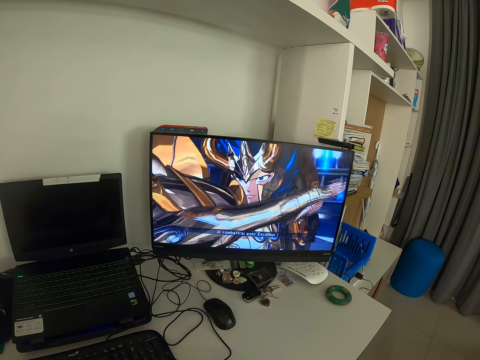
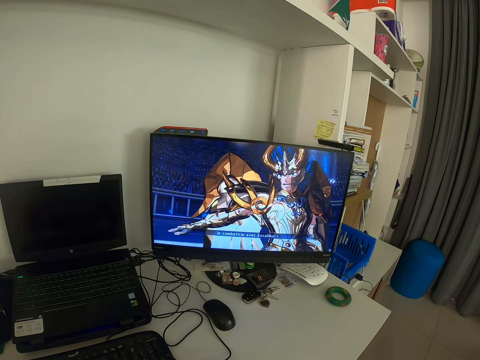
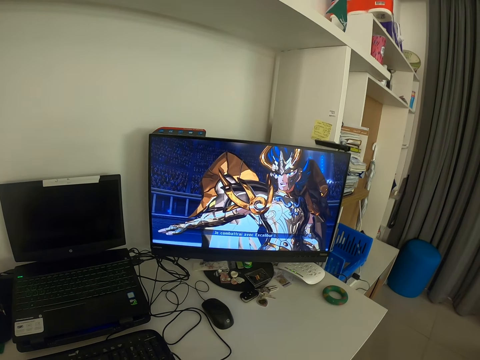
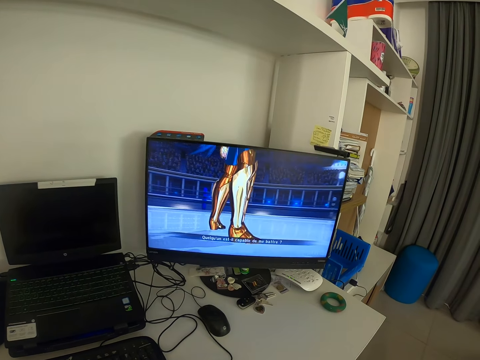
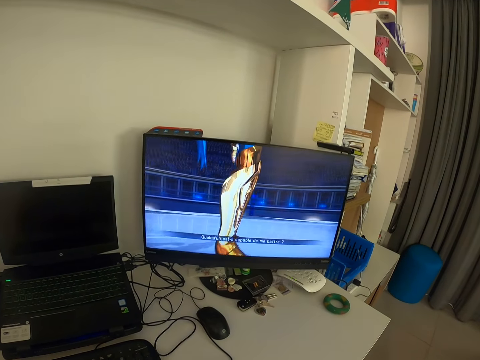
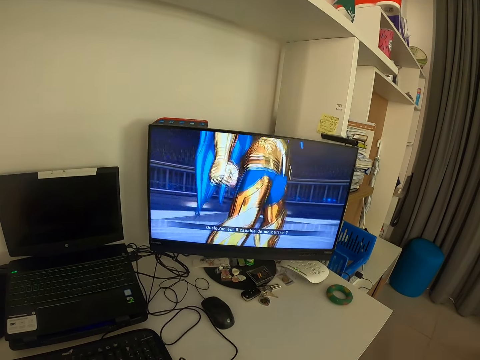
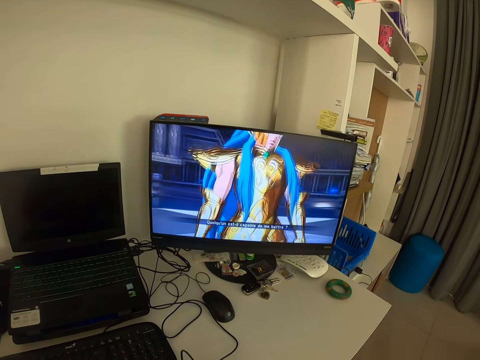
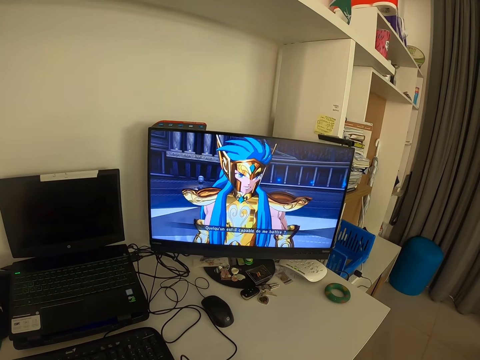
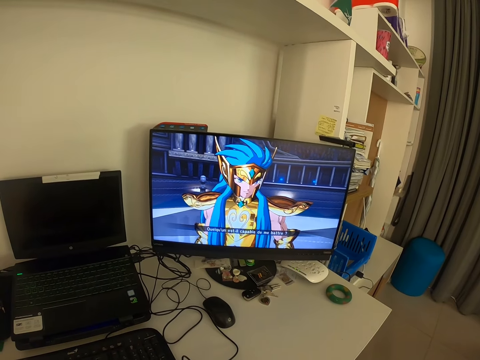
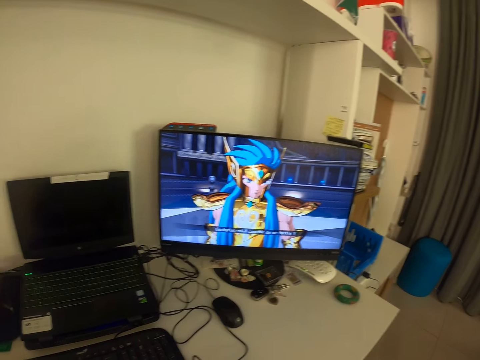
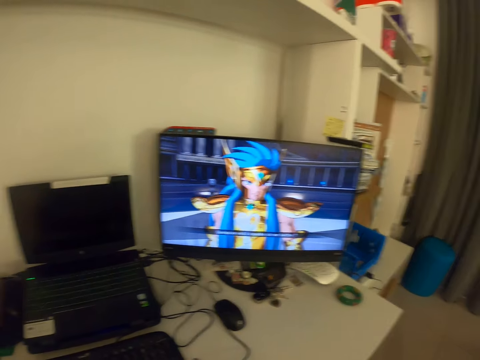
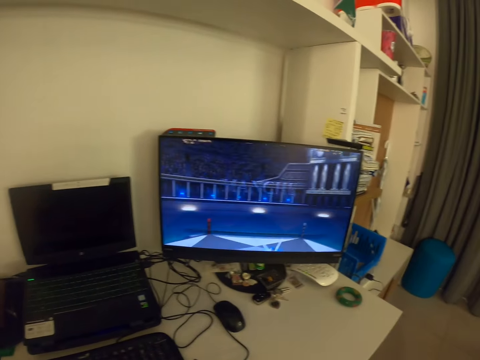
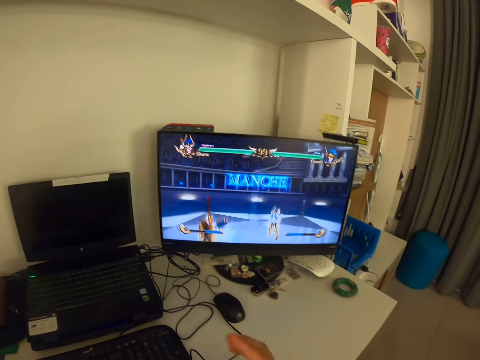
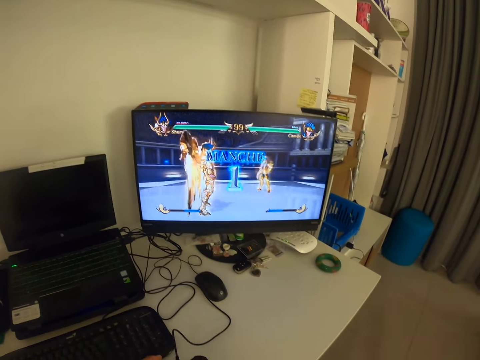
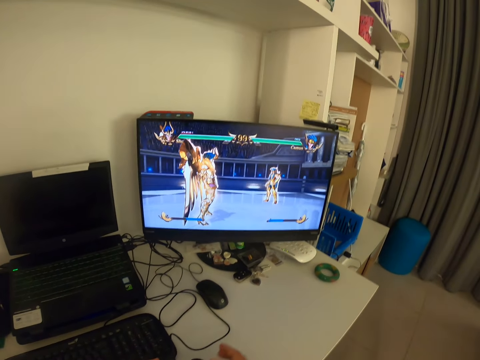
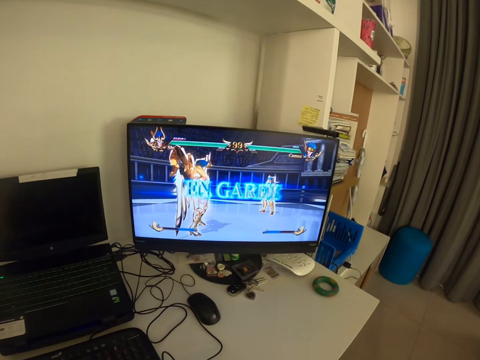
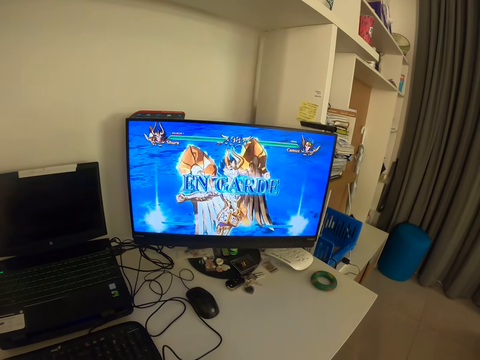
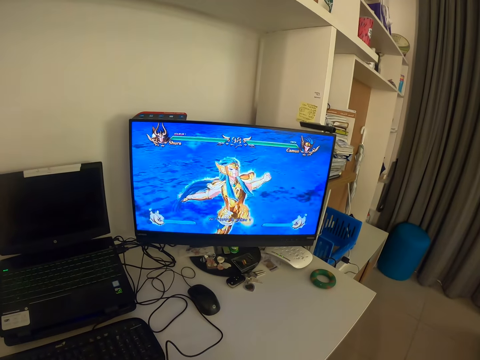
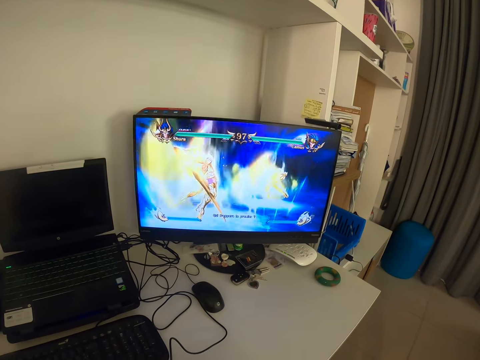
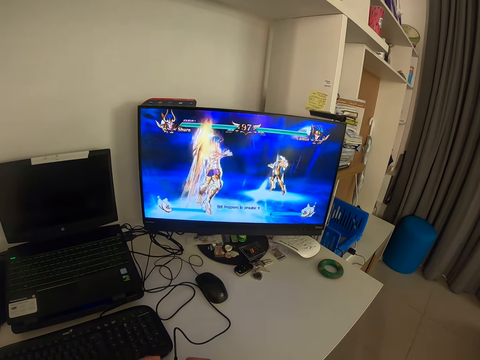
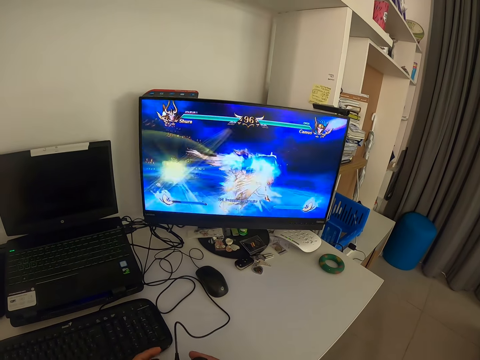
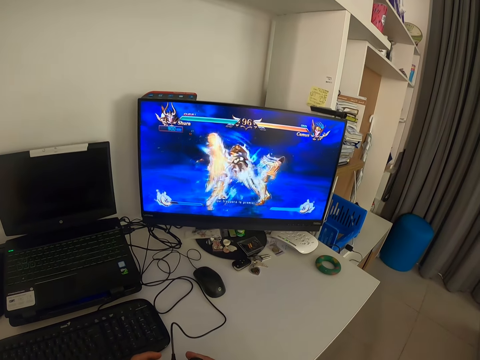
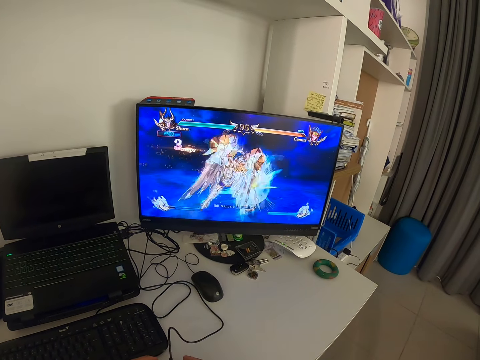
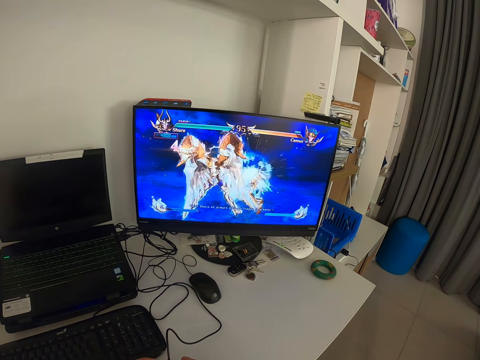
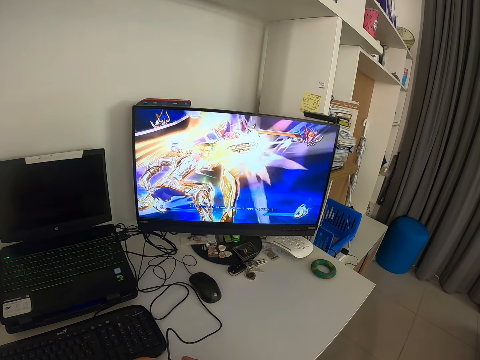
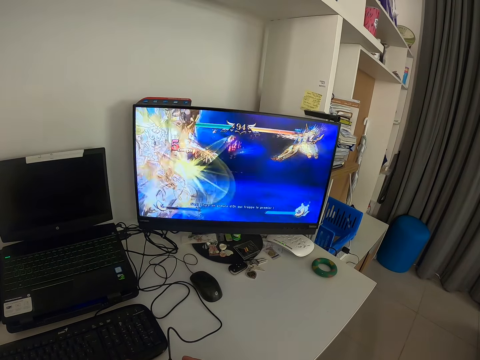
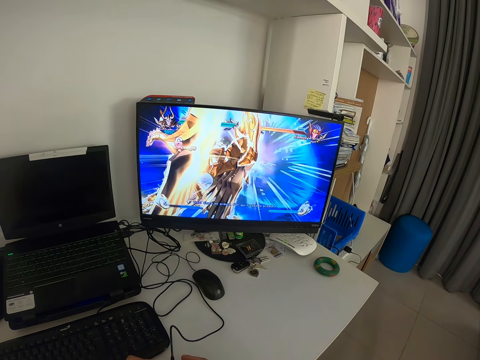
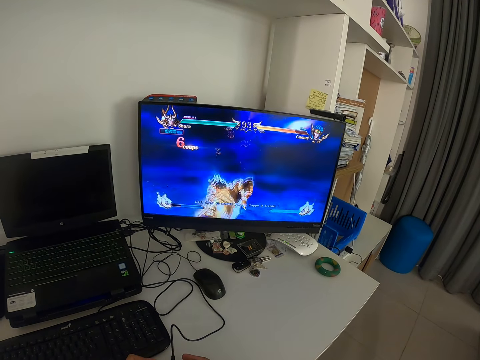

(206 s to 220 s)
The camera wearer moves his right hand. He looks at a monitor. He presses the game pad.

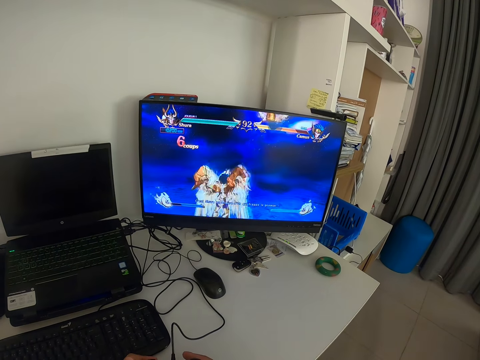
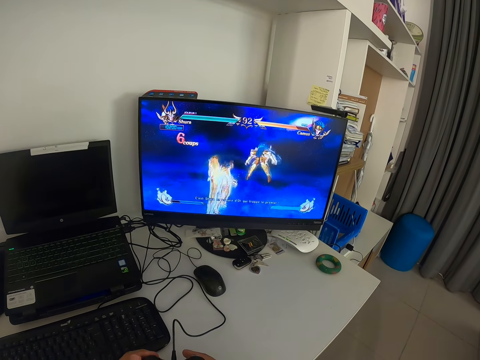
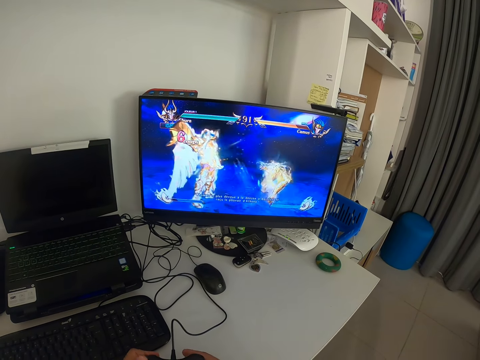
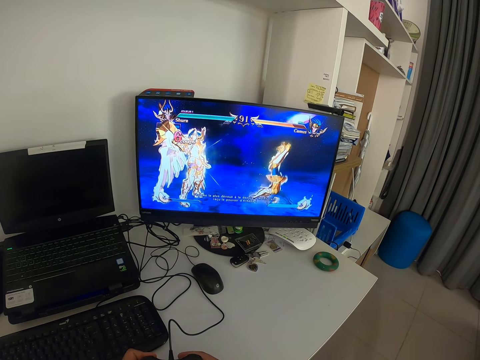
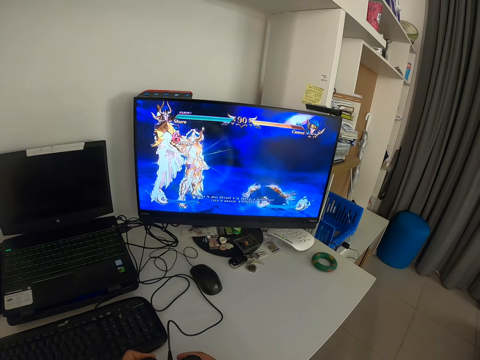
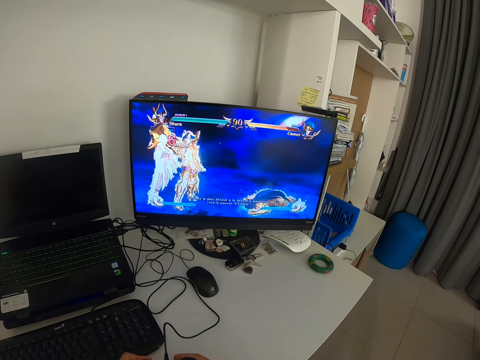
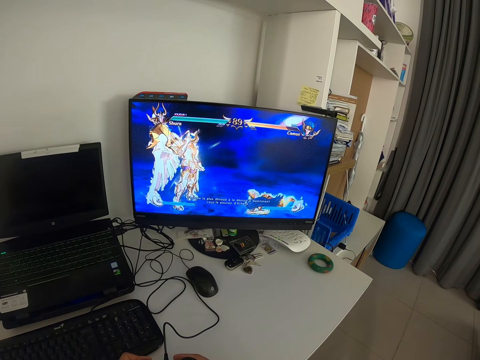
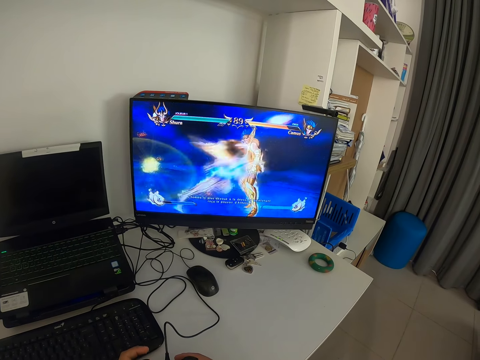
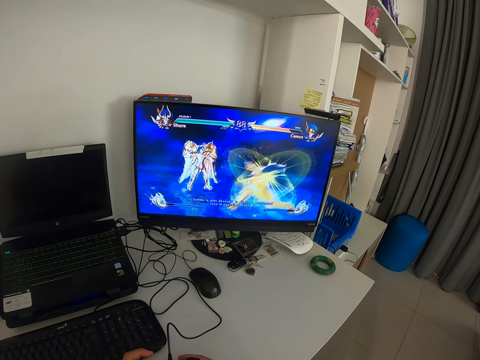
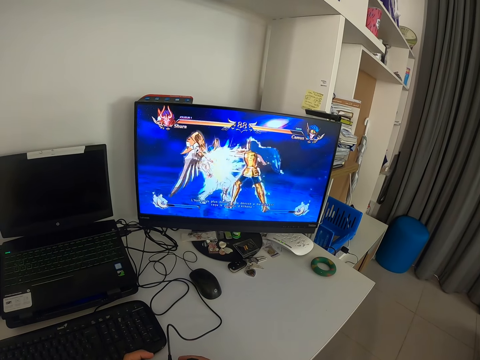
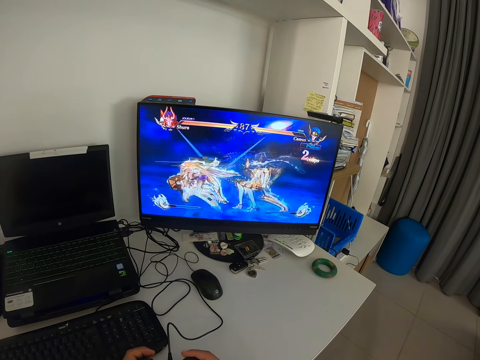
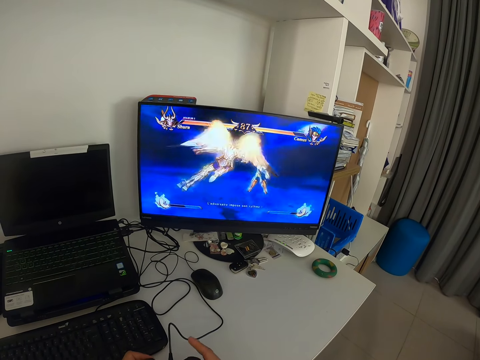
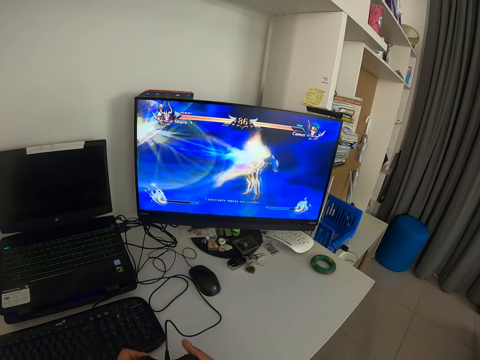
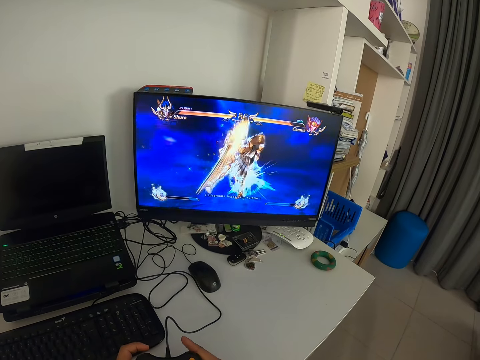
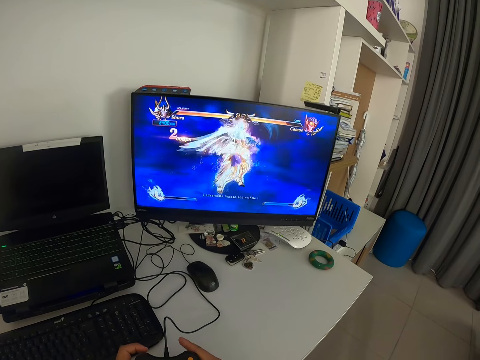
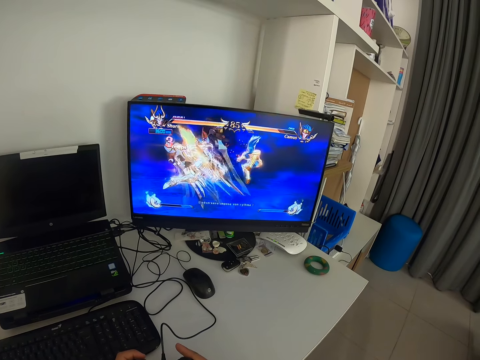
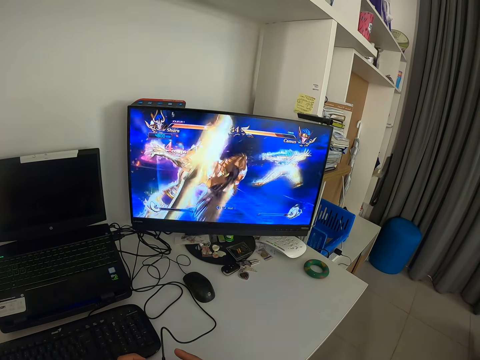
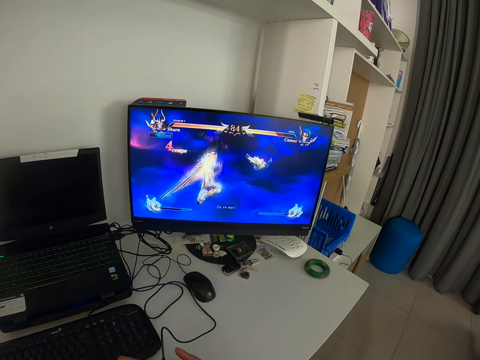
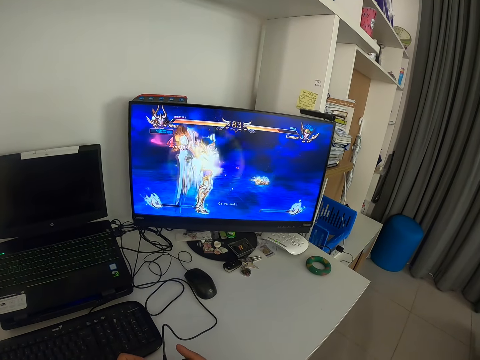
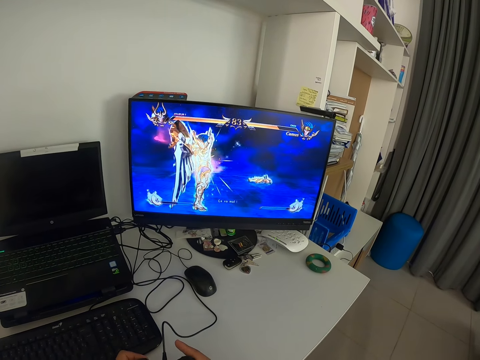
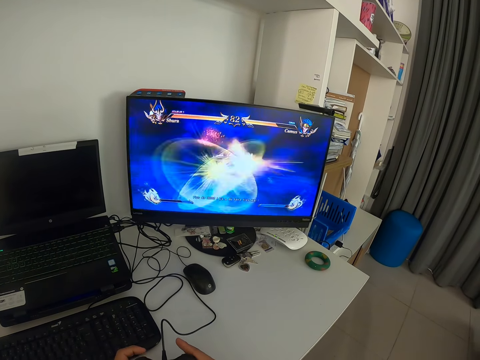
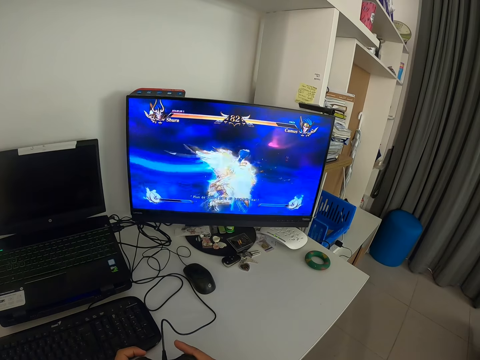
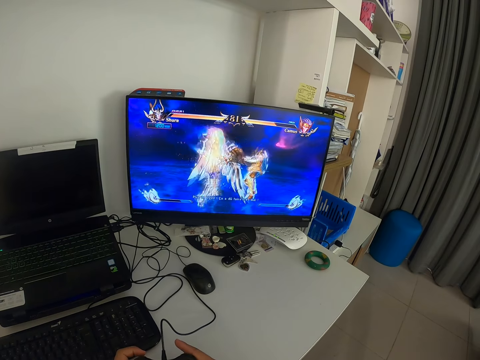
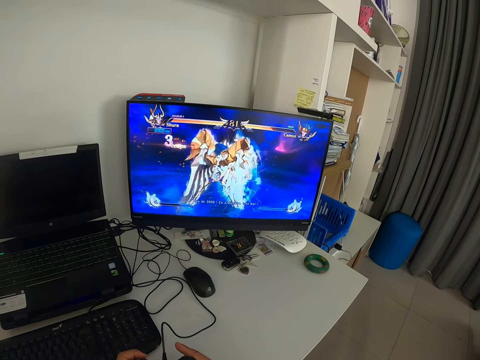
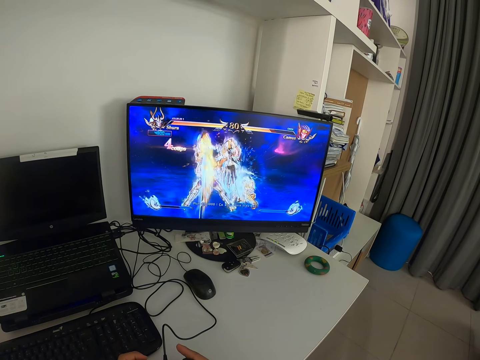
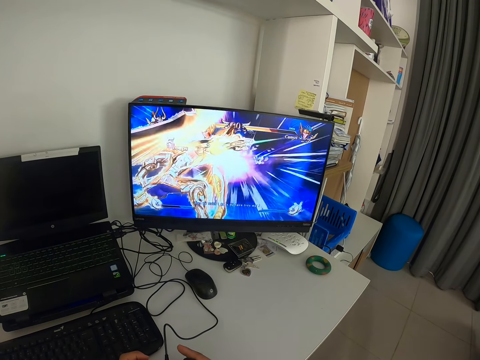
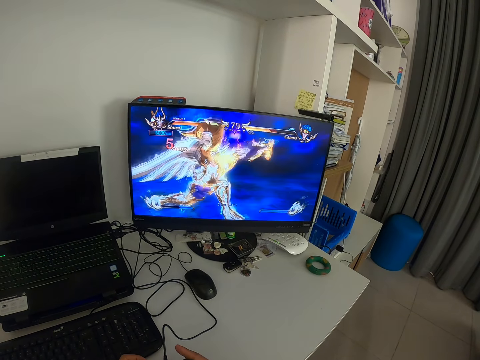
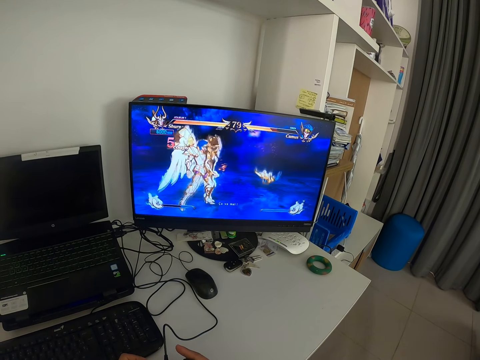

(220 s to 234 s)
The camera wearer operates the game console with both hands. They look at a monitor. They press the game pad. They look at the monitor. They press the game pad.
